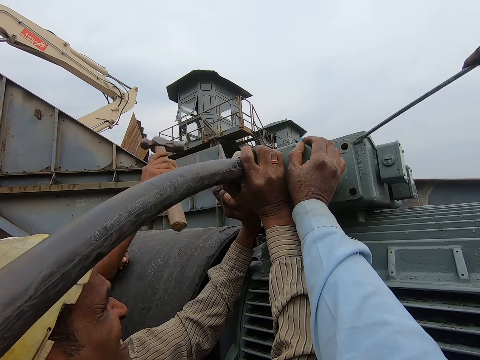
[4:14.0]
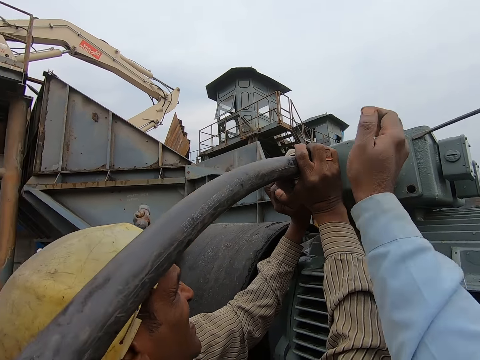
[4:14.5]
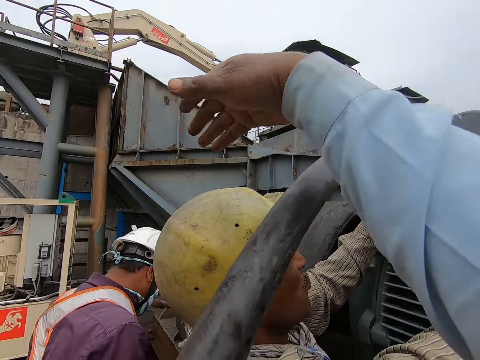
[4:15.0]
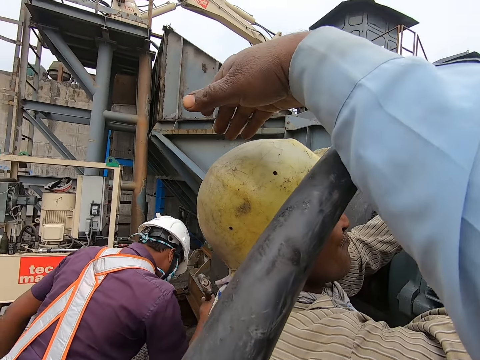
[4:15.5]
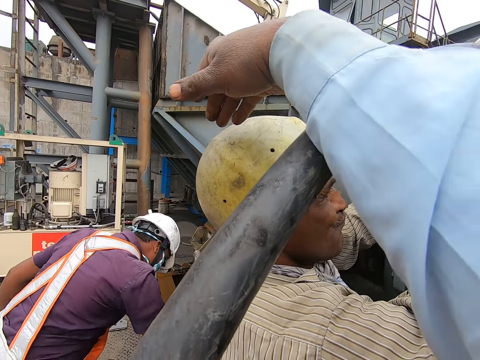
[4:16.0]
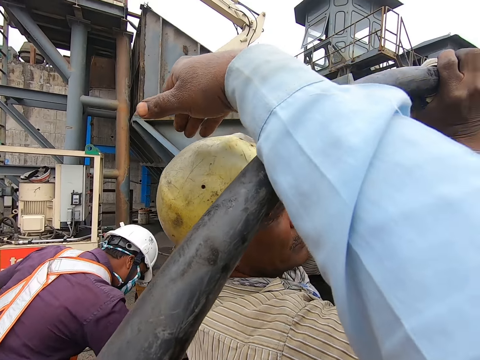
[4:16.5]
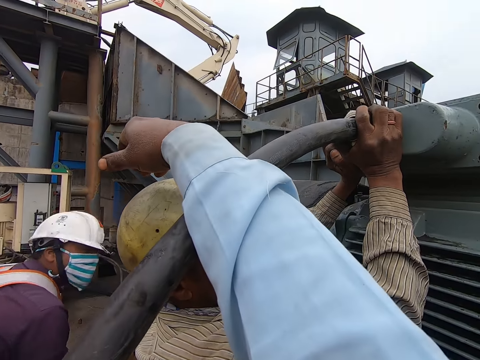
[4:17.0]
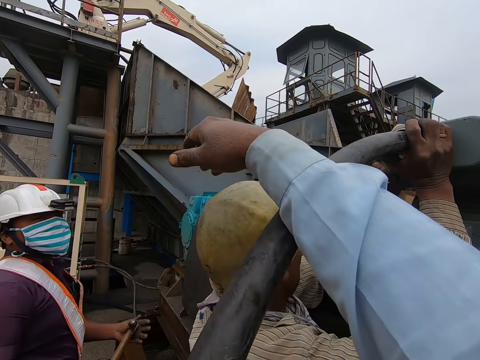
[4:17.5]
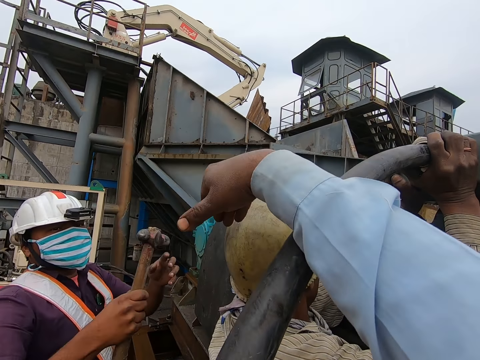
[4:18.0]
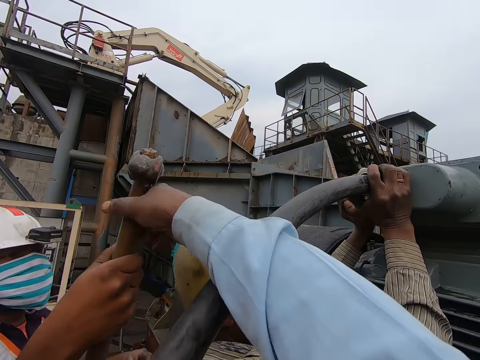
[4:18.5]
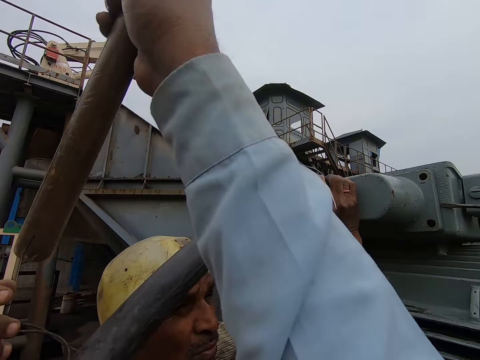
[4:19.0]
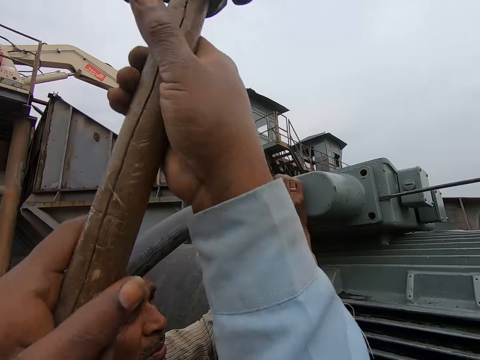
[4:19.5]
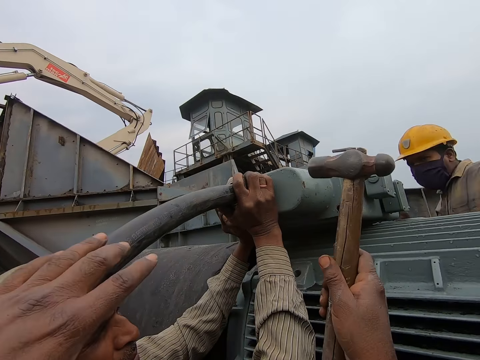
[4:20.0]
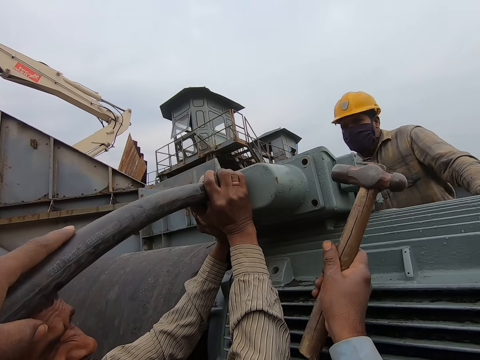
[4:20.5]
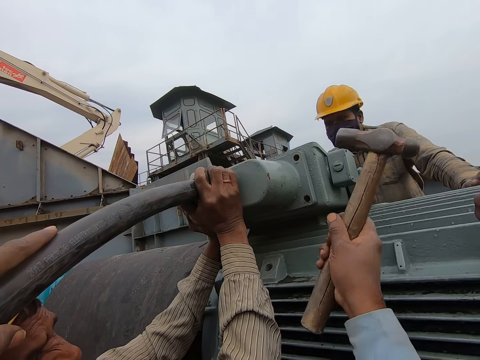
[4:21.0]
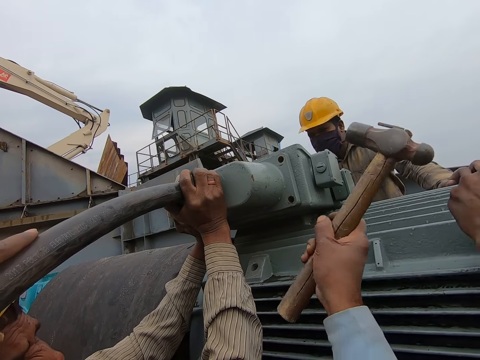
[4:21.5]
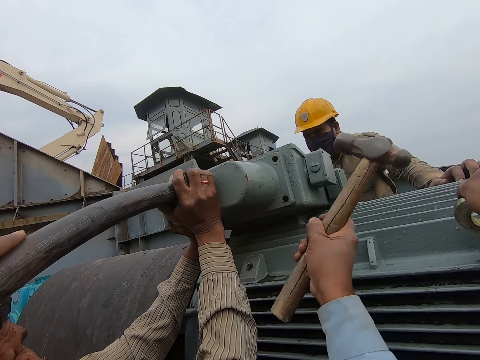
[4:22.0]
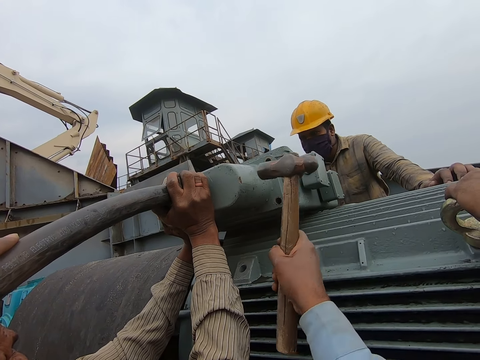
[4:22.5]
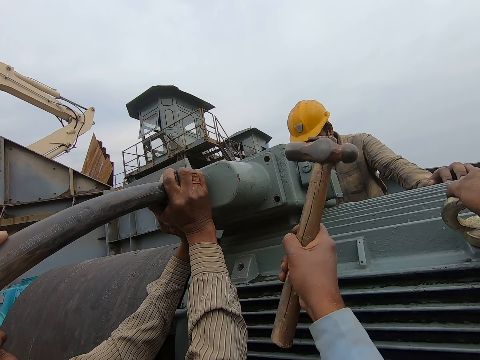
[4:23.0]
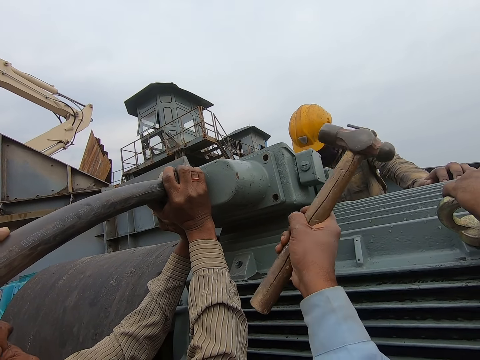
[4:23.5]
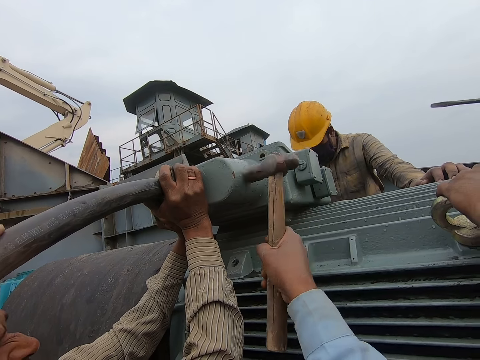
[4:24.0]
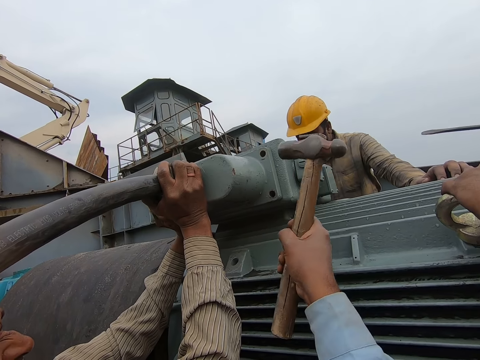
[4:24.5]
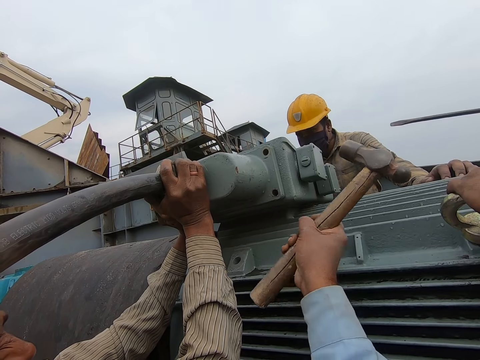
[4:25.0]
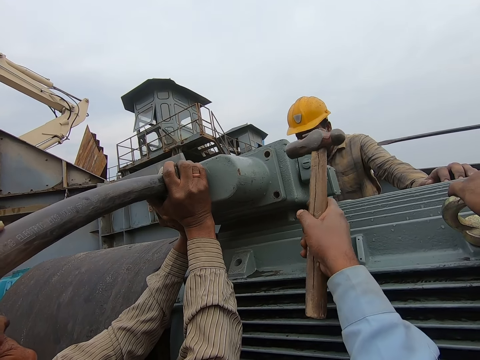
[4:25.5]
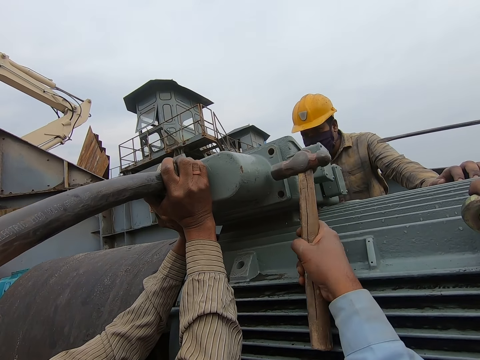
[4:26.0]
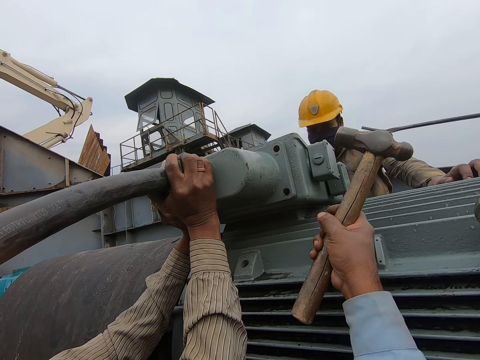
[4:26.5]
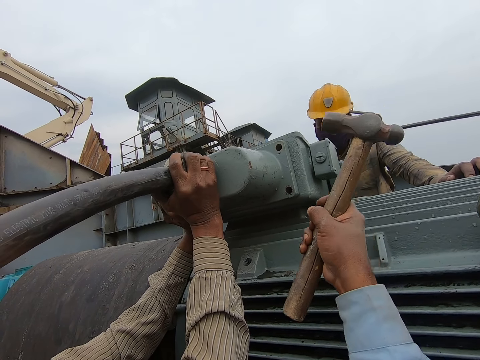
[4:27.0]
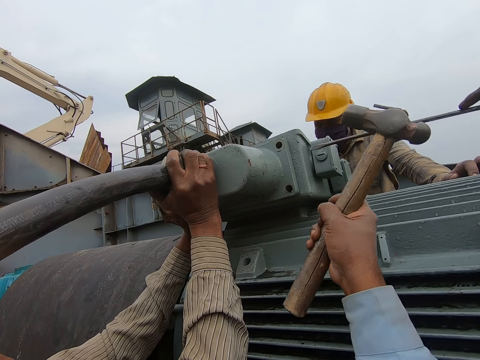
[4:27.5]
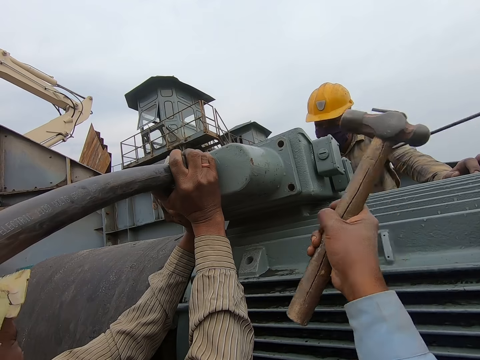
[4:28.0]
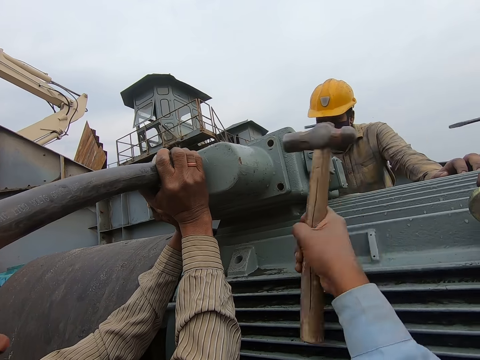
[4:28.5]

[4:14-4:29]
The camera wearer converses with a person and another person. They move the hand. A man gives the camera wearer the hammer. The camera wearer hits the machine with the hammer.

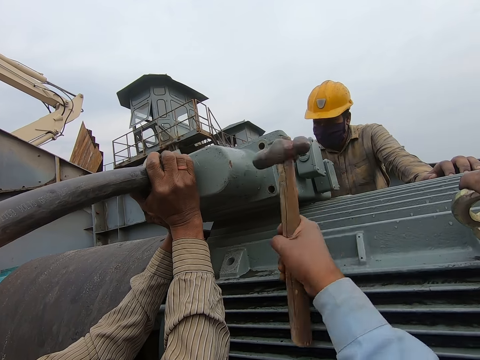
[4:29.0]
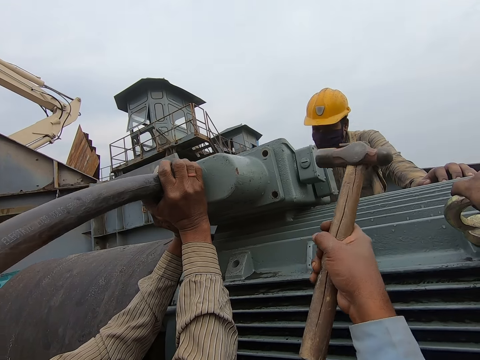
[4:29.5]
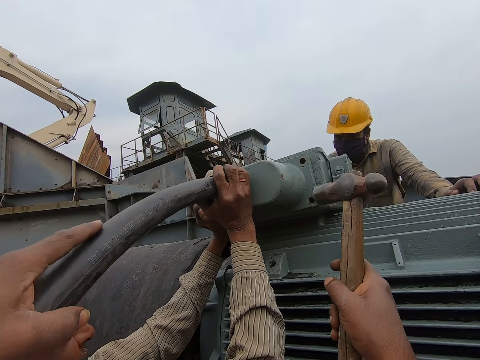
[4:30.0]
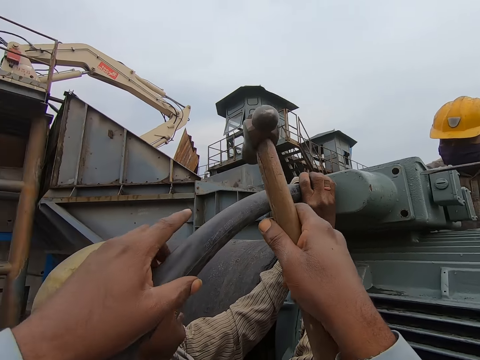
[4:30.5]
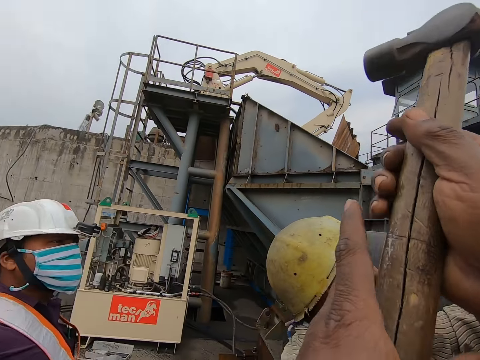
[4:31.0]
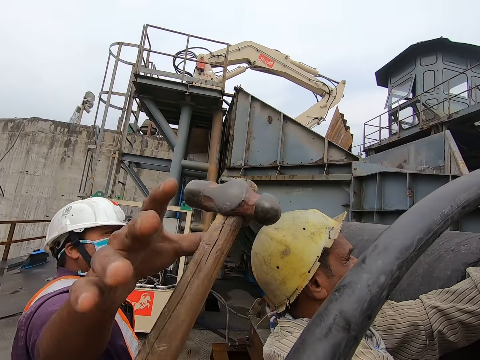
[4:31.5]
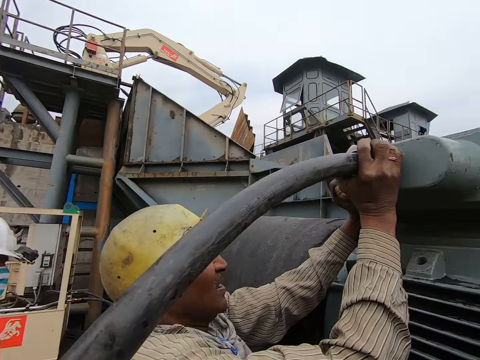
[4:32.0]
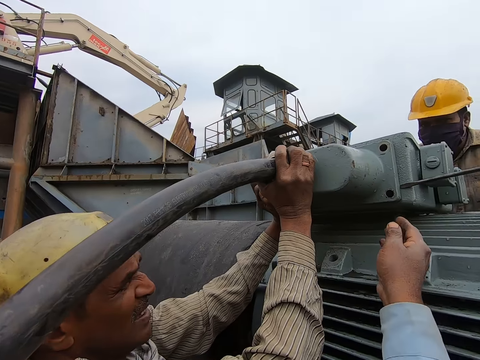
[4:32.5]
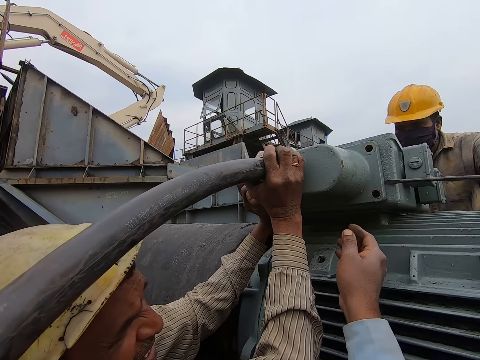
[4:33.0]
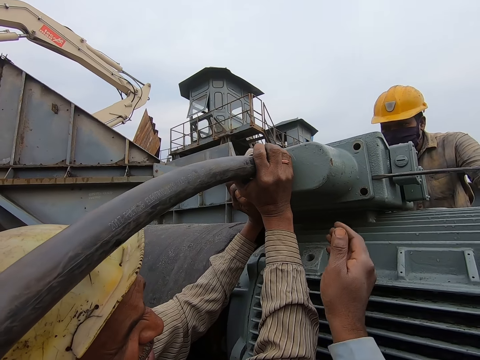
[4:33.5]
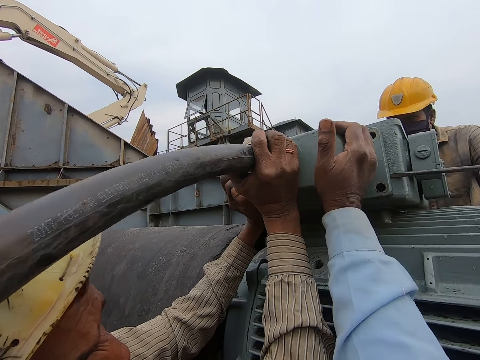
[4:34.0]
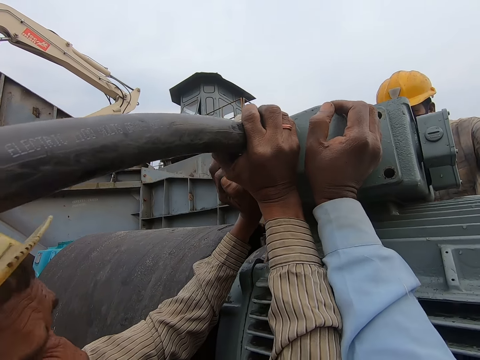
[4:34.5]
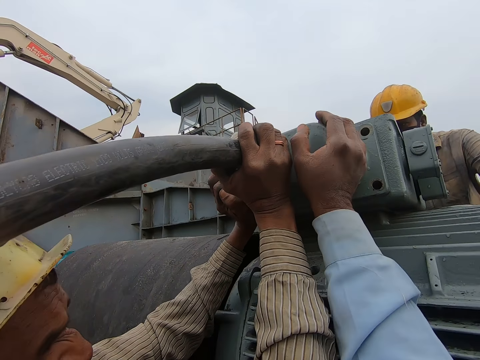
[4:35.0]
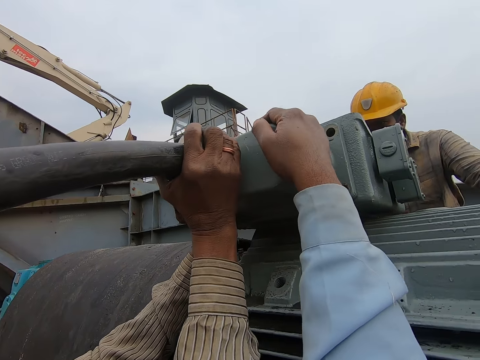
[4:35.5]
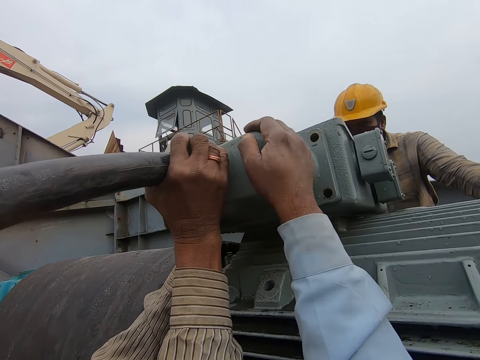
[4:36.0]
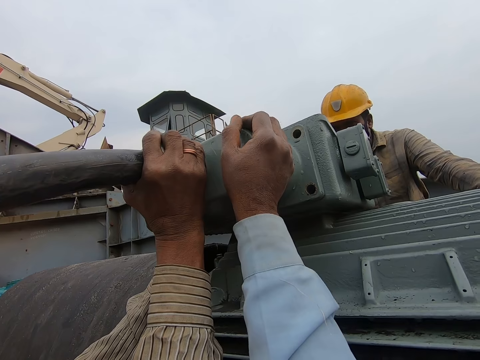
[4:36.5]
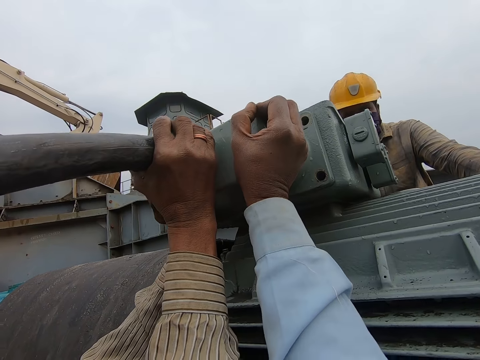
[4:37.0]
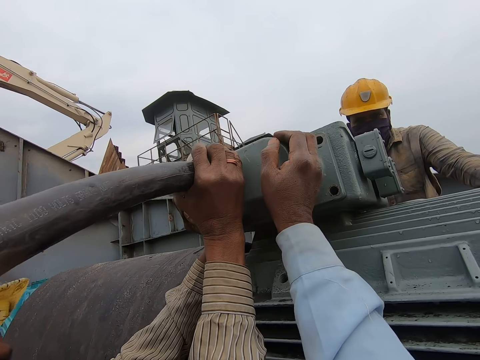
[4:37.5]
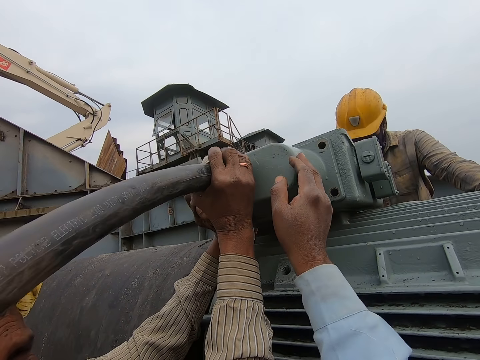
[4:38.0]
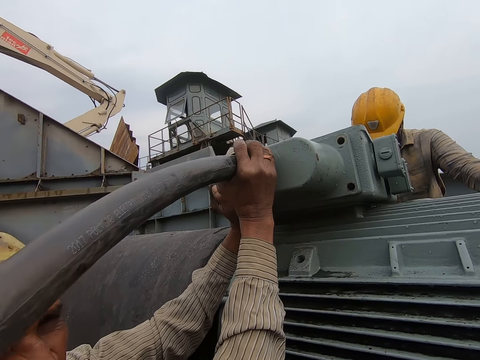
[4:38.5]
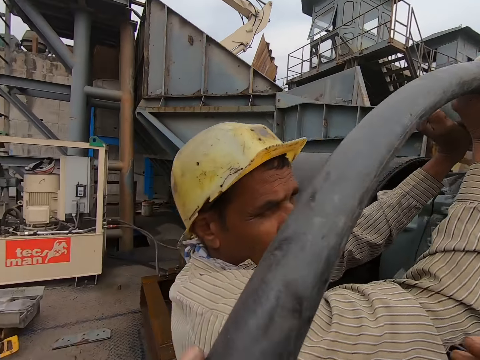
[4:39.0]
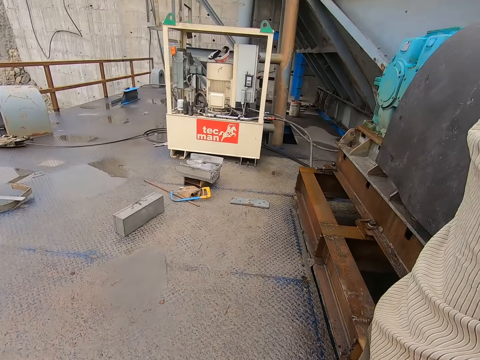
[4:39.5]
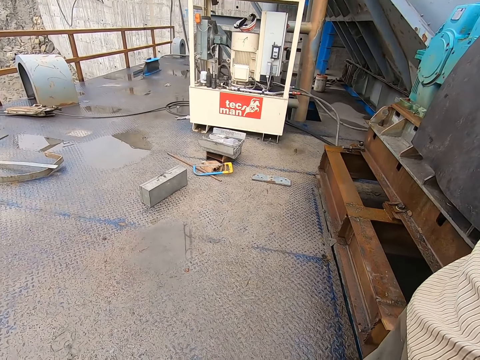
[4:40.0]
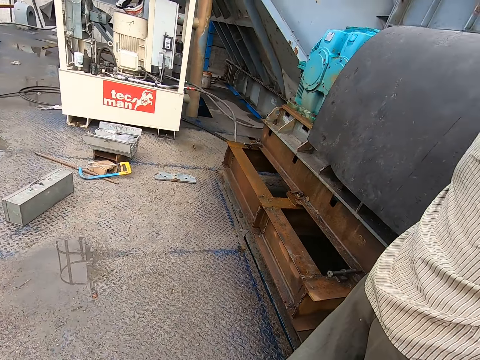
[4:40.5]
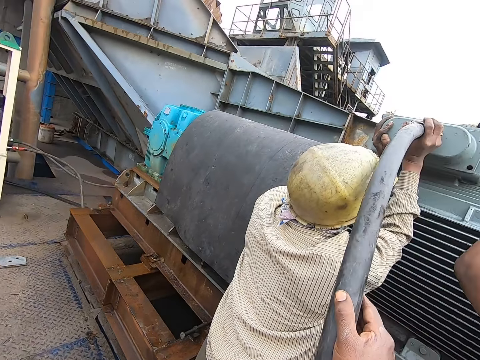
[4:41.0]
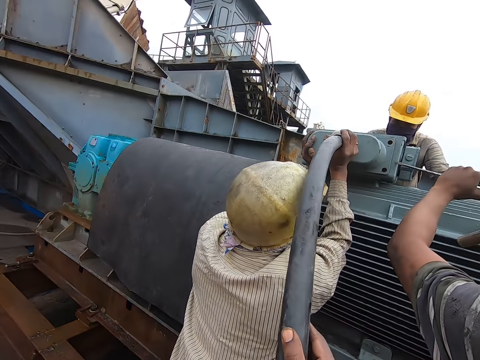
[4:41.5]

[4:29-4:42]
The camera wearer converses. They give the man the hammer. They hold the machine. They remove the hand from the machine. They converse with another man. They look around.
